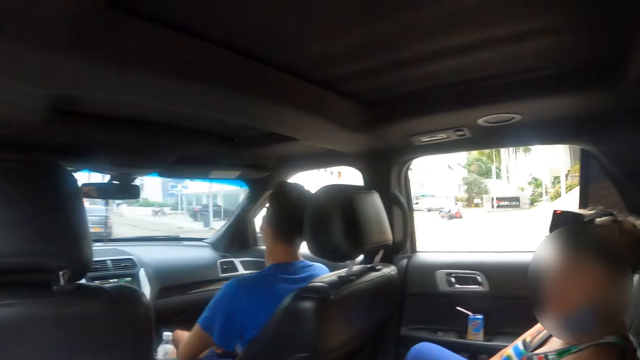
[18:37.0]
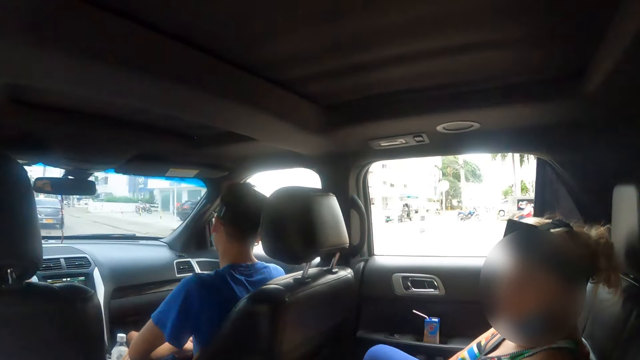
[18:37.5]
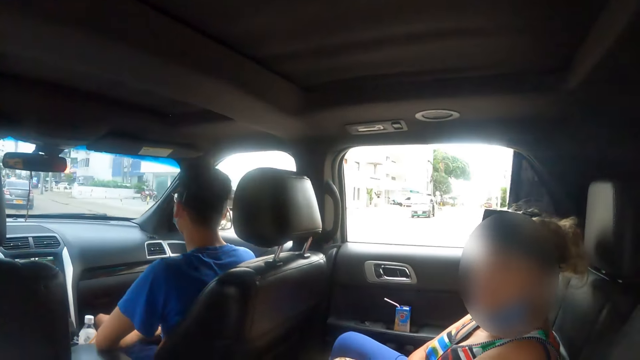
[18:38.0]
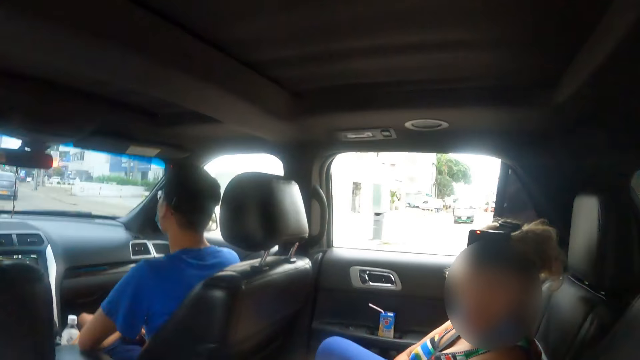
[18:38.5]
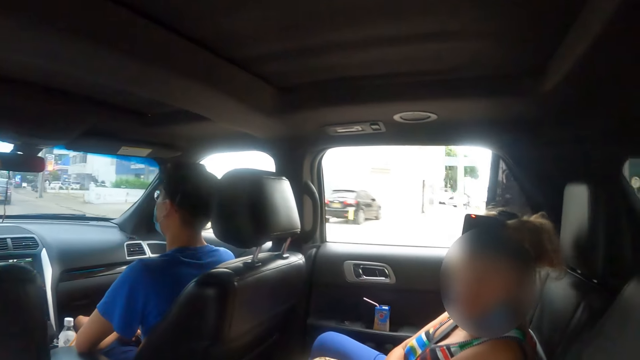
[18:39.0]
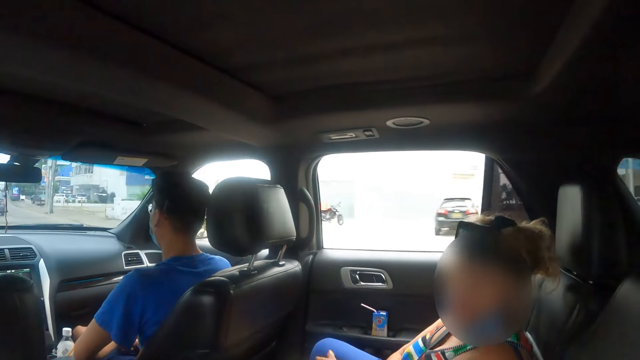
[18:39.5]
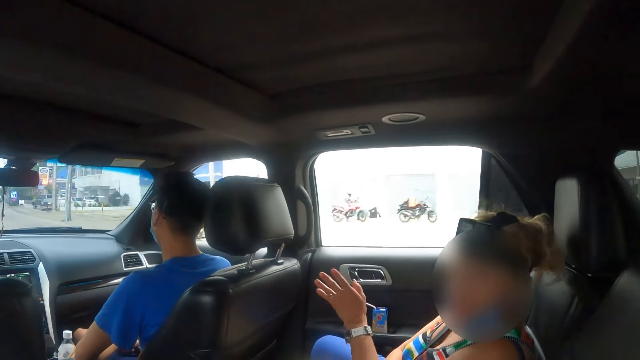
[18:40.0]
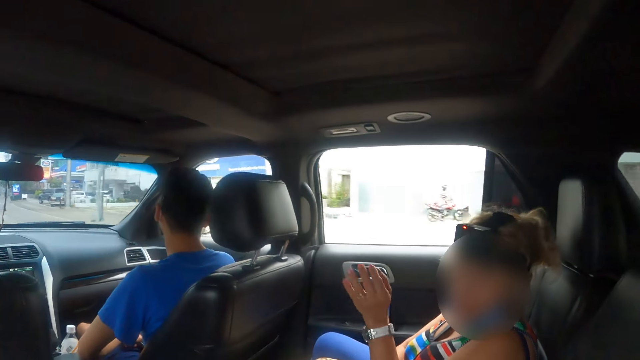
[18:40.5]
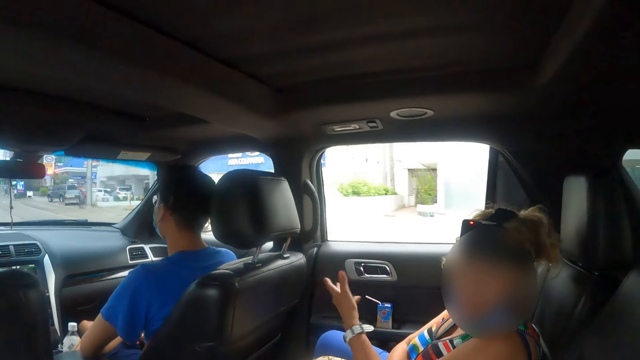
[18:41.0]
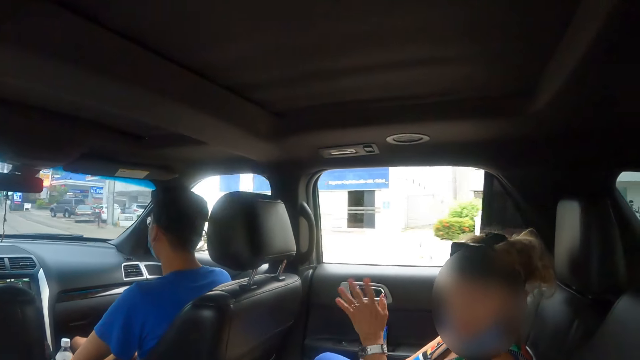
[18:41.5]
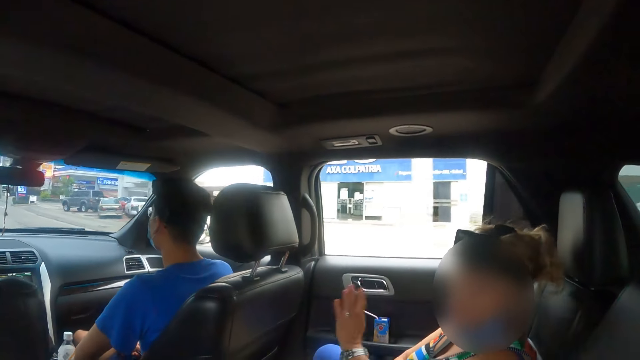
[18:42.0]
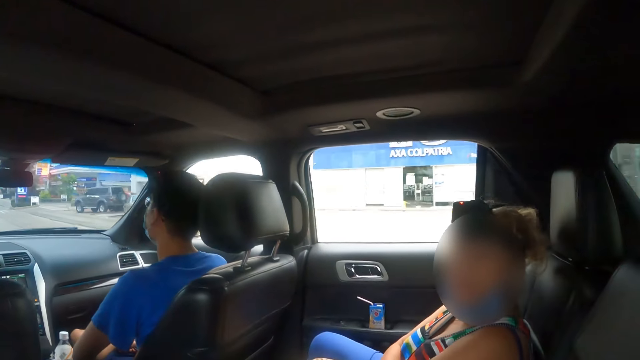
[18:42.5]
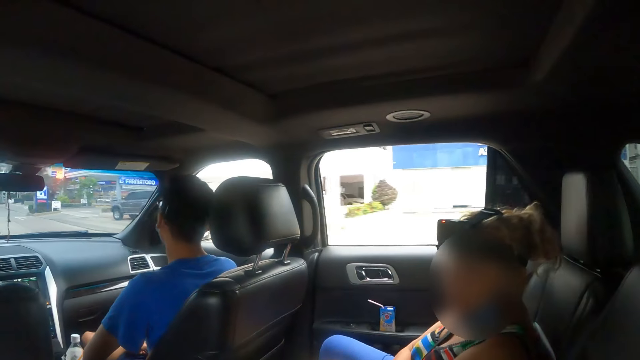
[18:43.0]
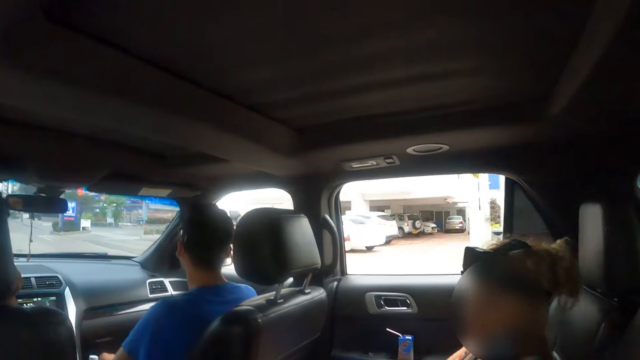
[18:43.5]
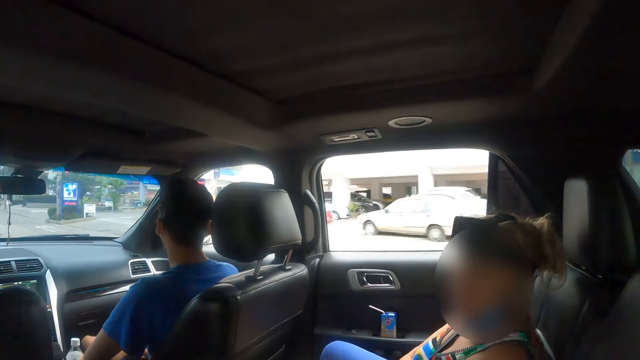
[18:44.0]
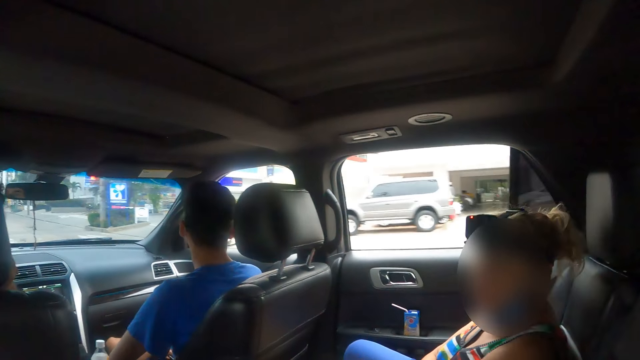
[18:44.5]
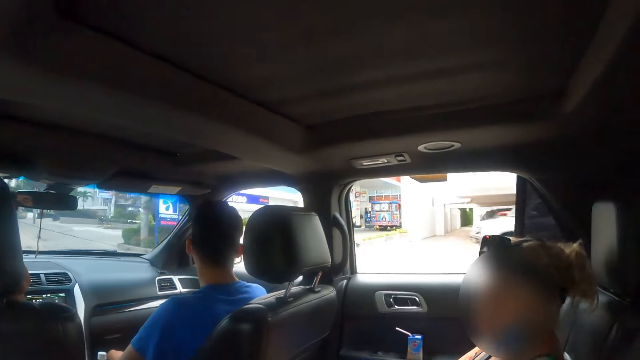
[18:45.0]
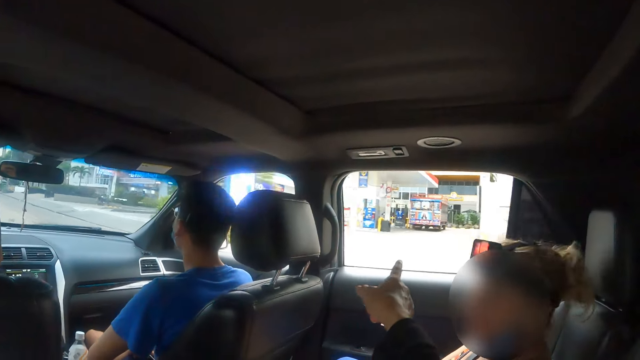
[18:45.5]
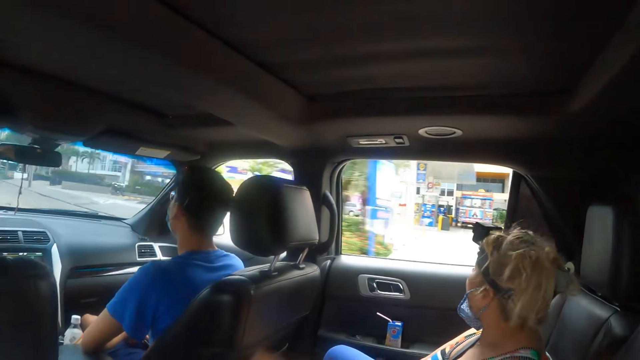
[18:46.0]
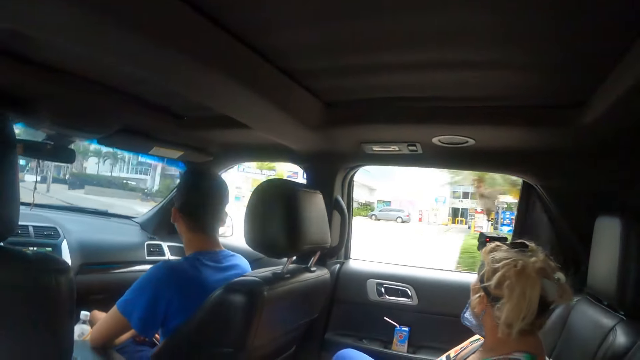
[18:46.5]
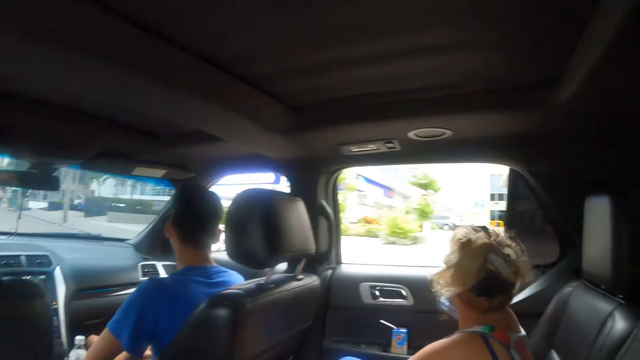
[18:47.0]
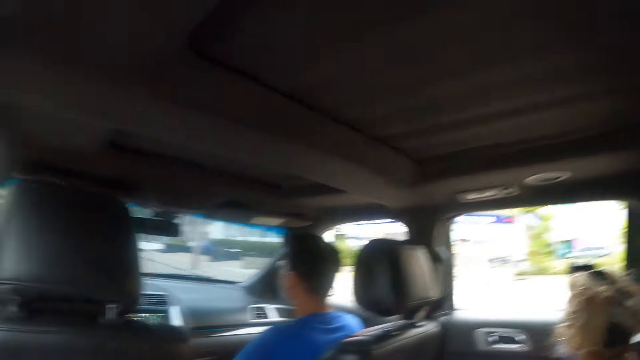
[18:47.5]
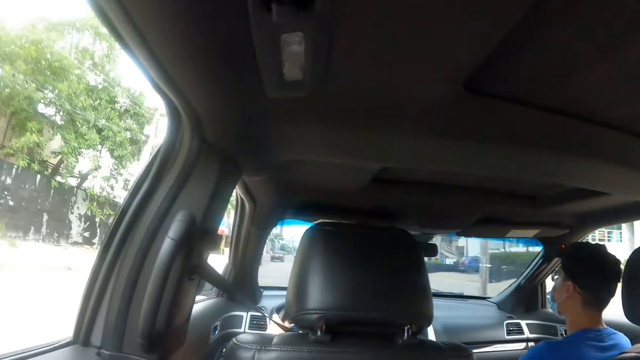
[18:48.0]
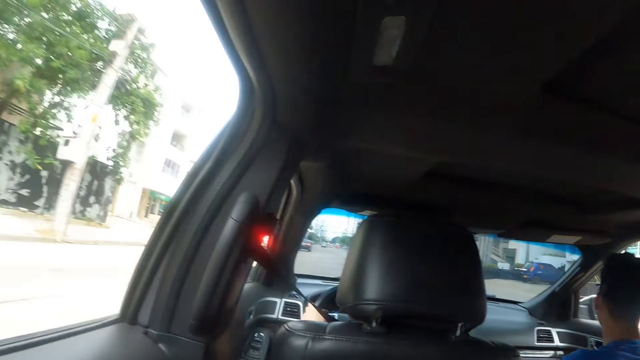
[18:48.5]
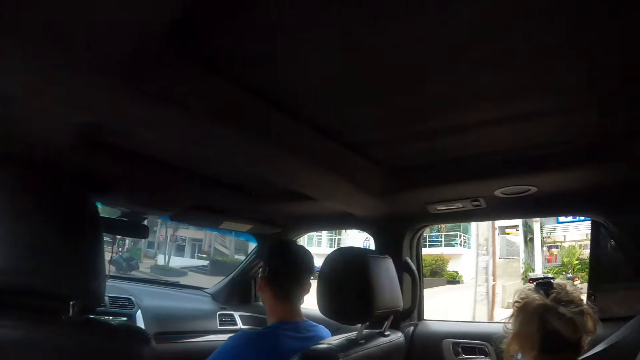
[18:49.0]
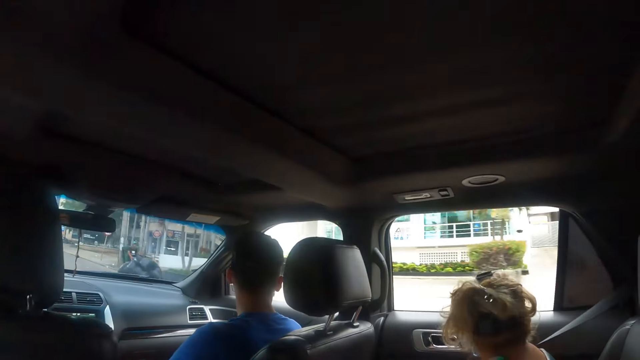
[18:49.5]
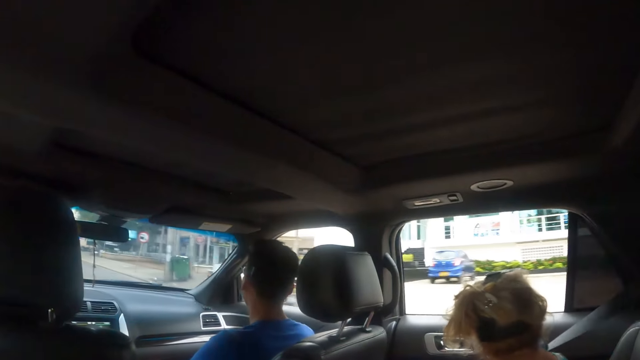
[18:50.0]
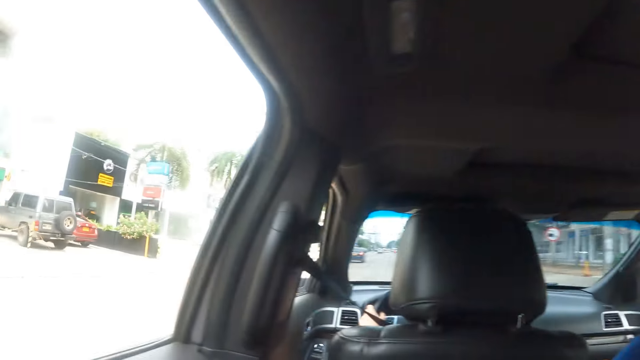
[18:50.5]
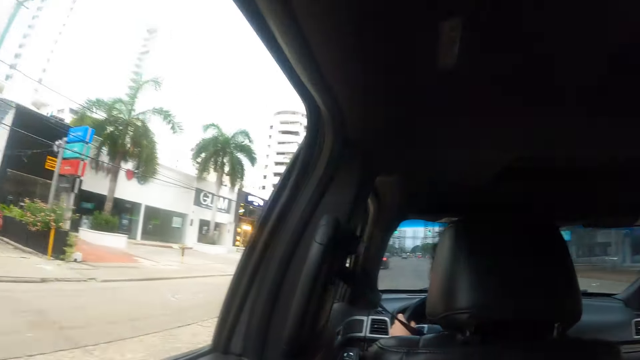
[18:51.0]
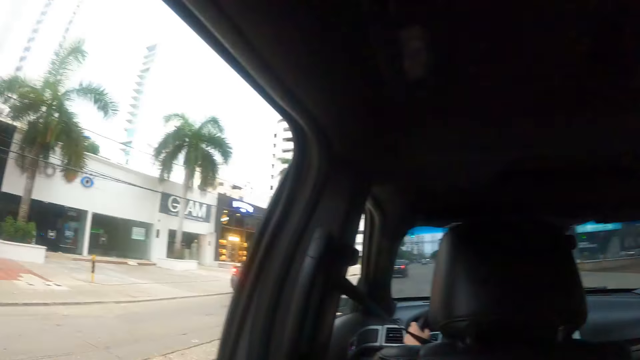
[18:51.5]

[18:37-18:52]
The camera wearer looks at a woman. The woman shows hand gestures. The camera wearer points around and converses with the woman. They look around the road.

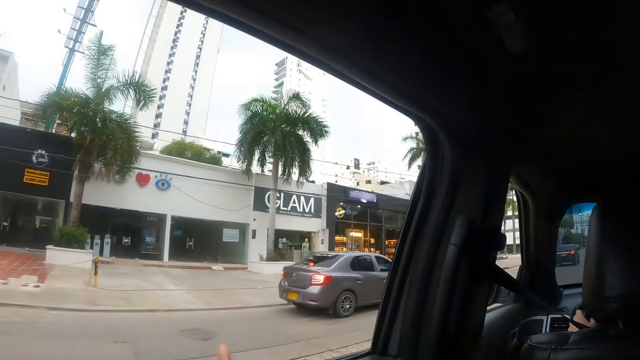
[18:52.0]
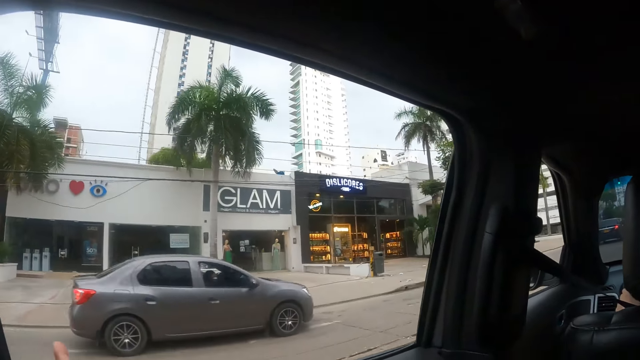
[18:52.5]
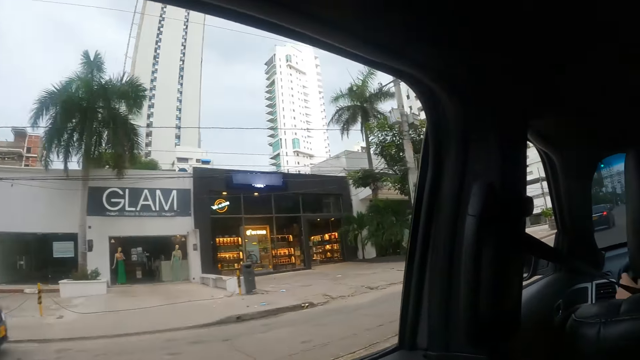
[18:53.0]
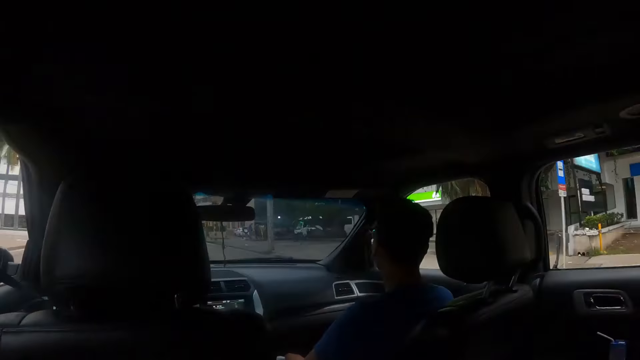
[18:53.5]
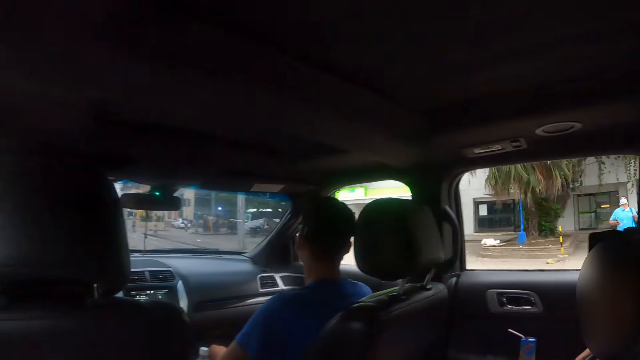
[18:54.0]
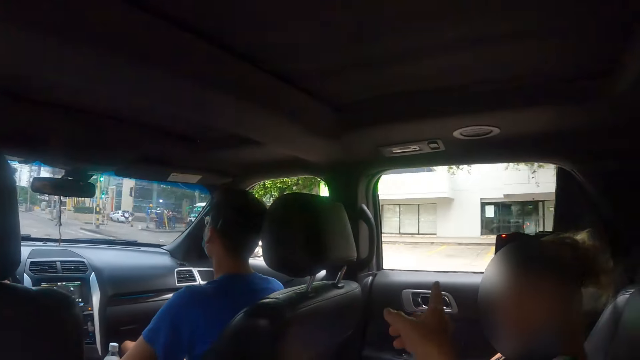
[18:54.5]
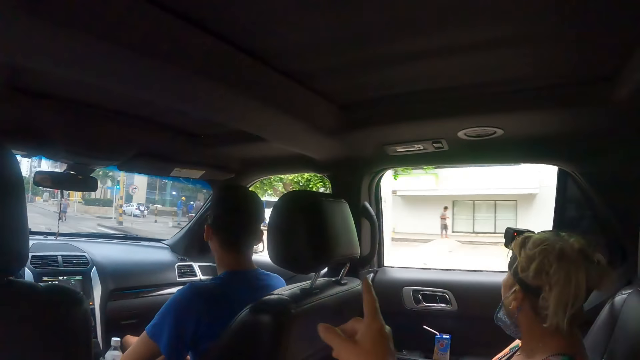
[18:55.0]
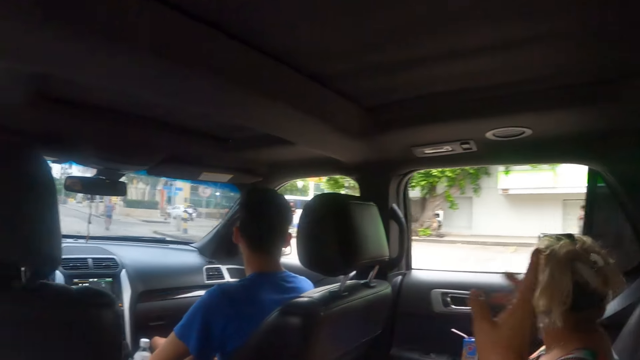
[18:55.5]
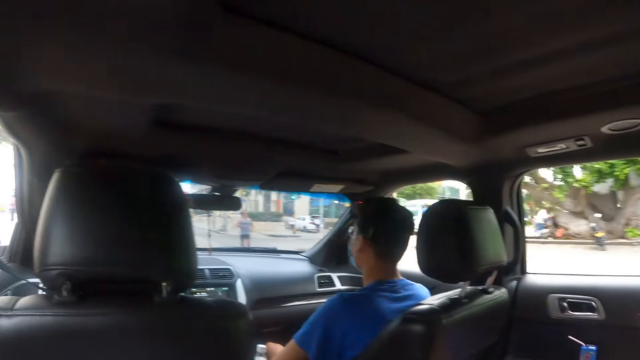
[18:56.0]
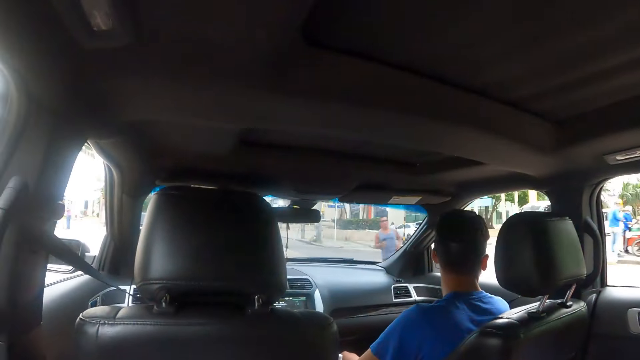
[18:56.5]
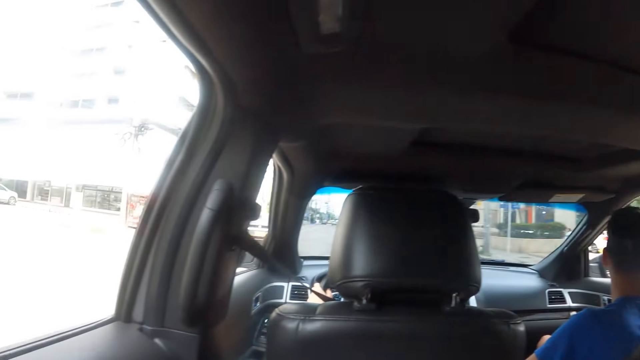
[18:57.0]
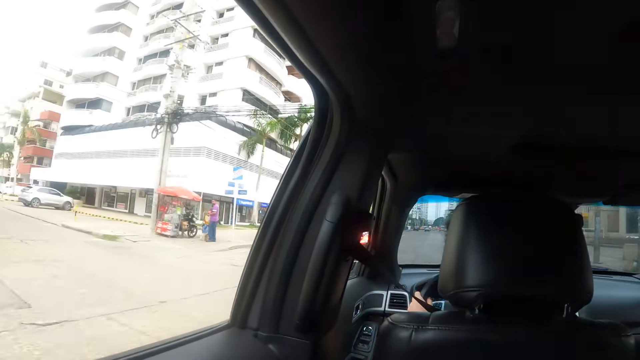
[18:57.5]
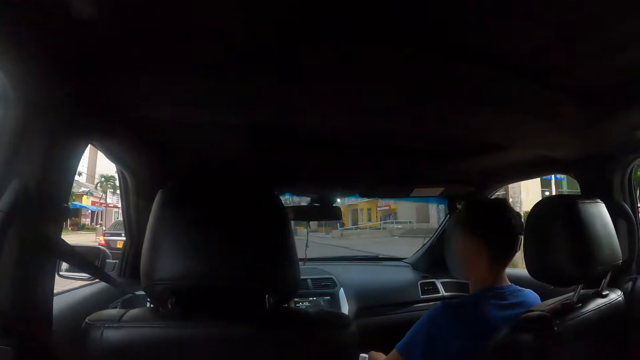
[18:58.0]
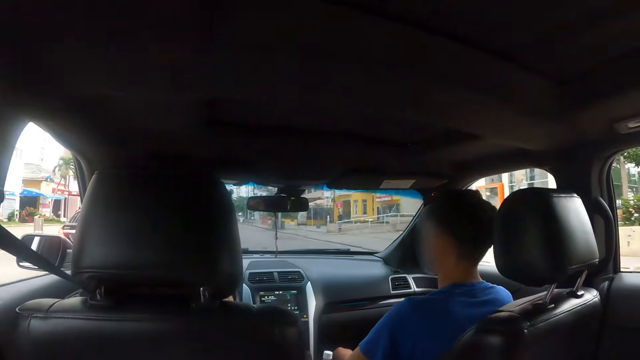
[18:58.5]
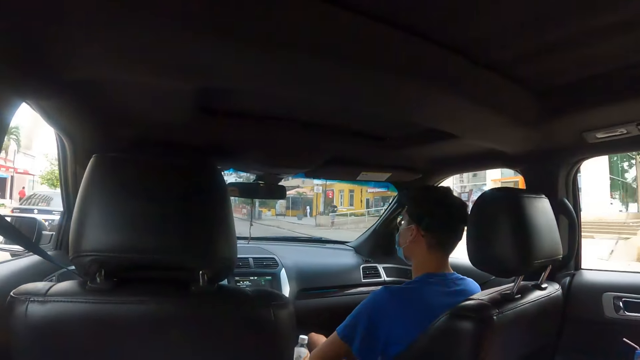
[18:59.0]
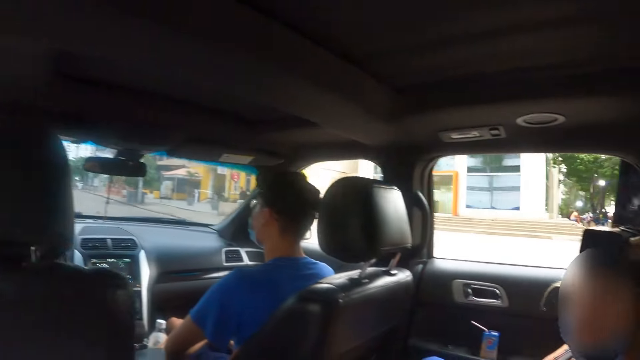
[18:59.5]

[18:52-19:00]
The camera wearer points around. They look around.
